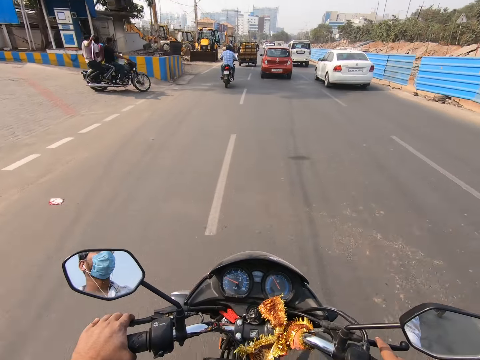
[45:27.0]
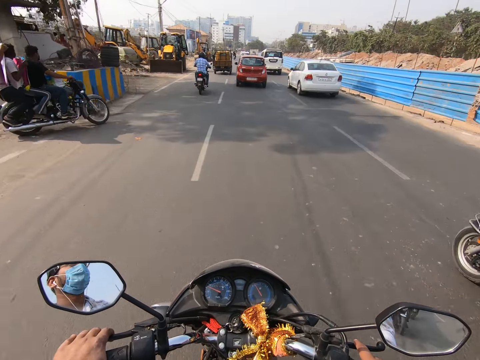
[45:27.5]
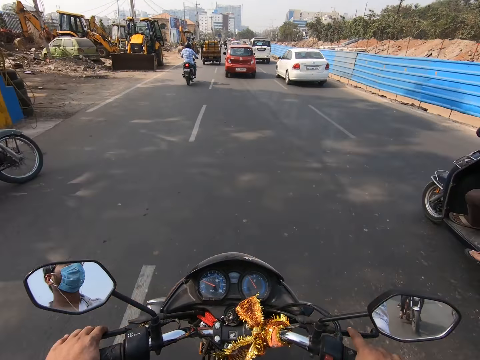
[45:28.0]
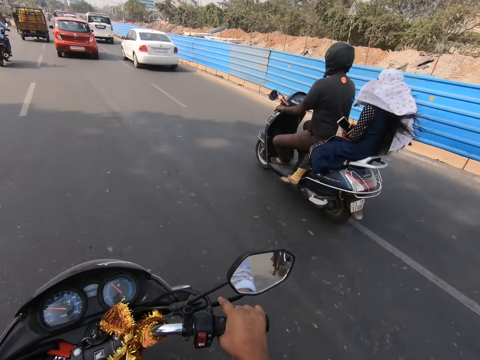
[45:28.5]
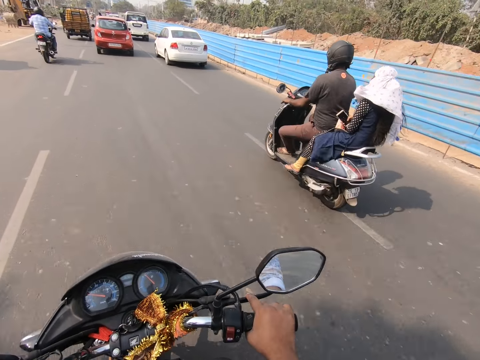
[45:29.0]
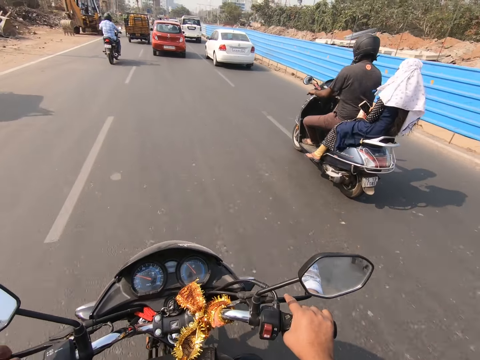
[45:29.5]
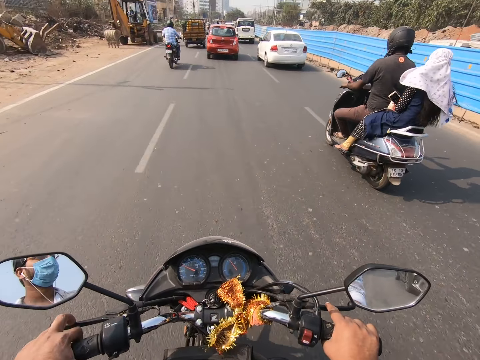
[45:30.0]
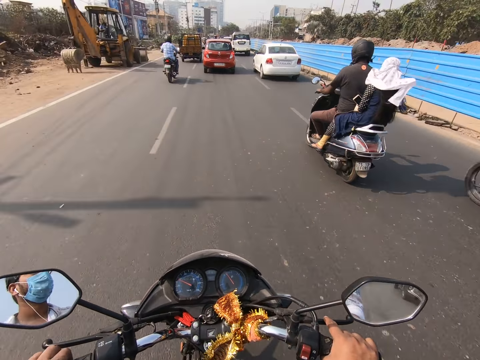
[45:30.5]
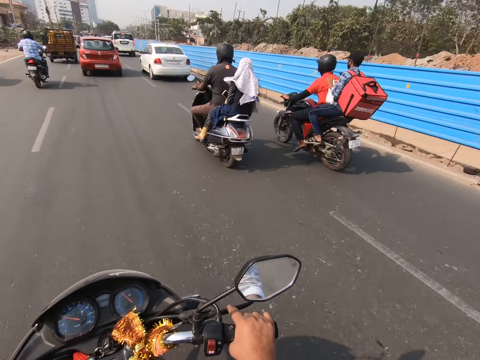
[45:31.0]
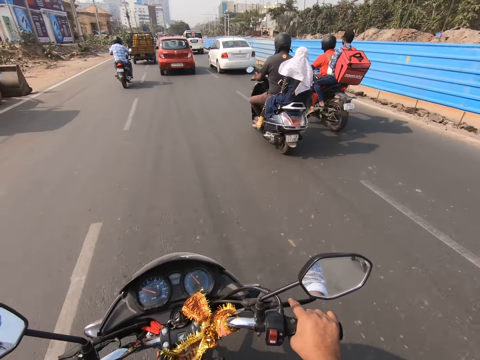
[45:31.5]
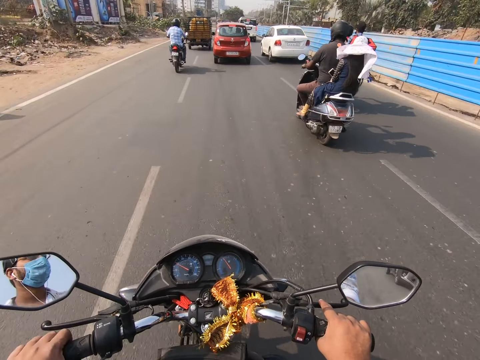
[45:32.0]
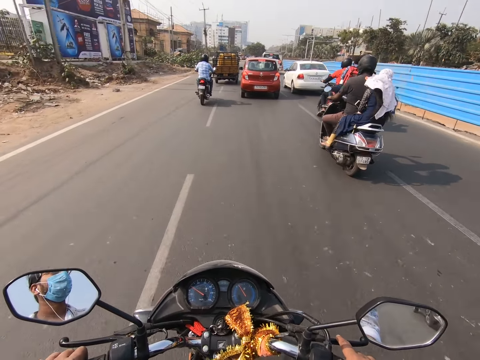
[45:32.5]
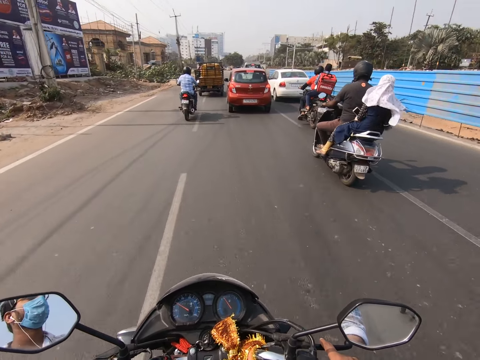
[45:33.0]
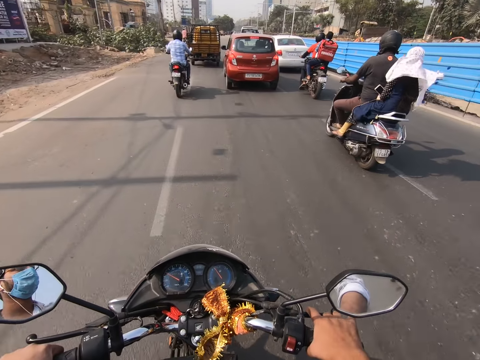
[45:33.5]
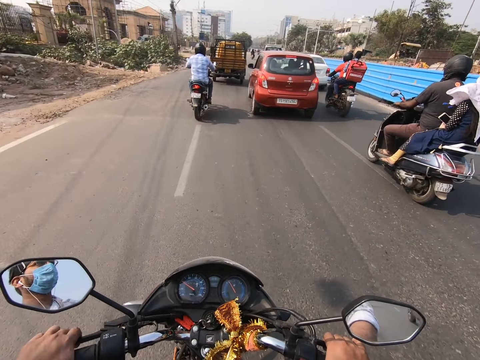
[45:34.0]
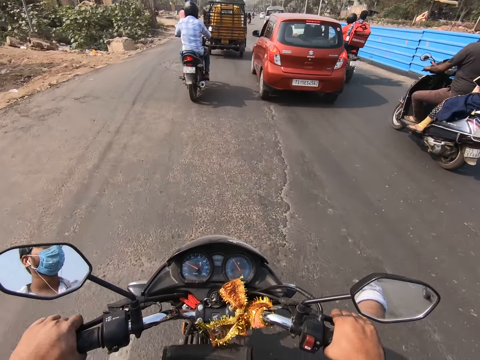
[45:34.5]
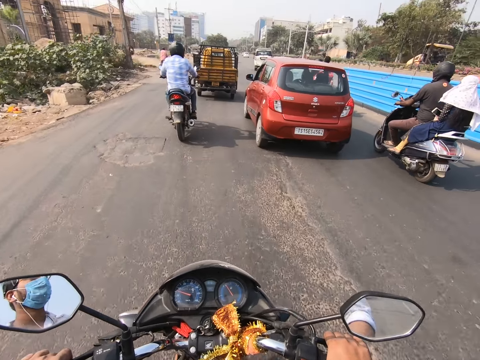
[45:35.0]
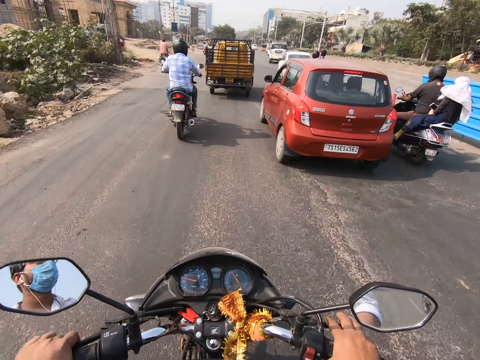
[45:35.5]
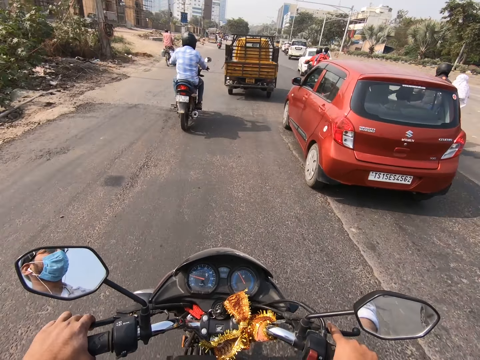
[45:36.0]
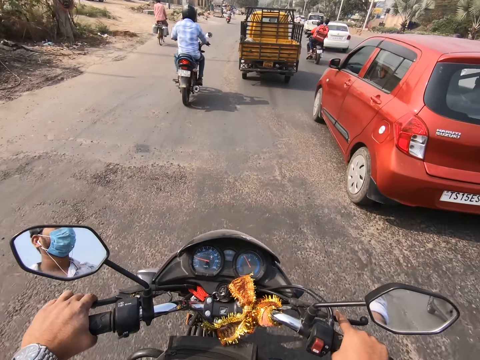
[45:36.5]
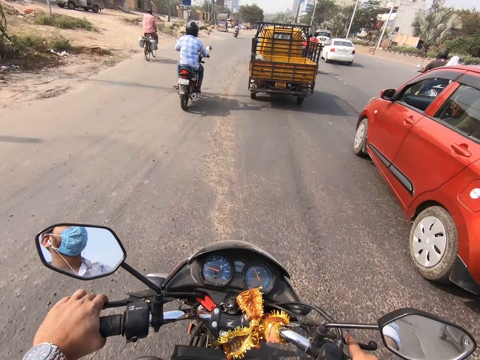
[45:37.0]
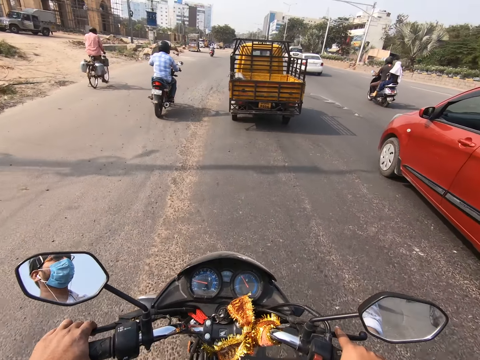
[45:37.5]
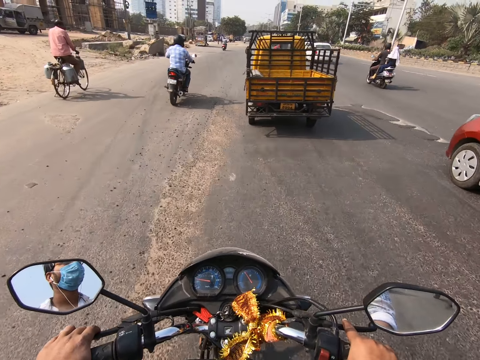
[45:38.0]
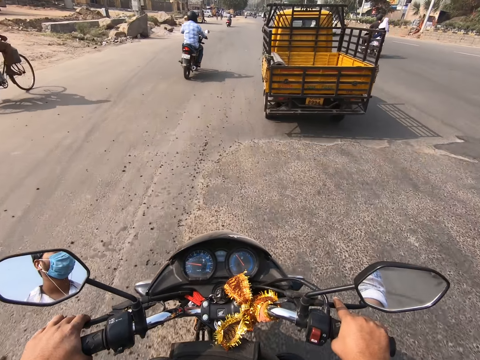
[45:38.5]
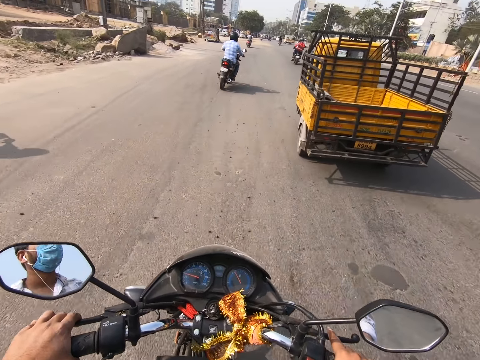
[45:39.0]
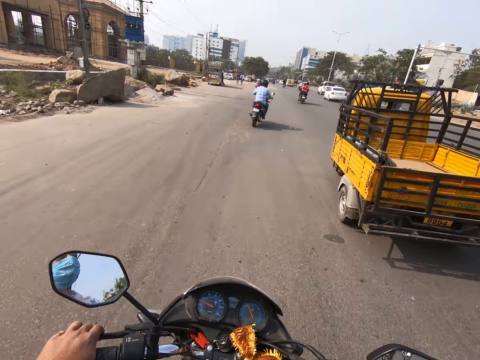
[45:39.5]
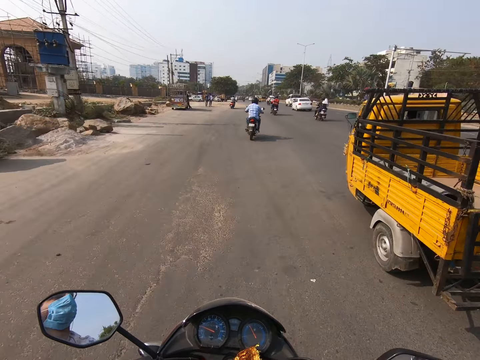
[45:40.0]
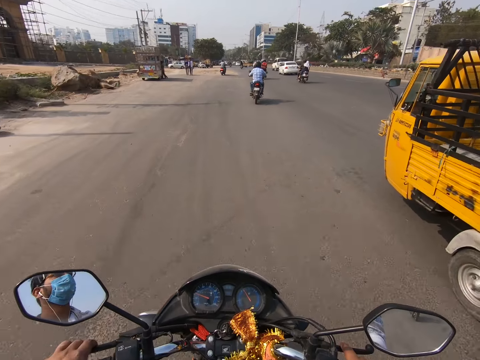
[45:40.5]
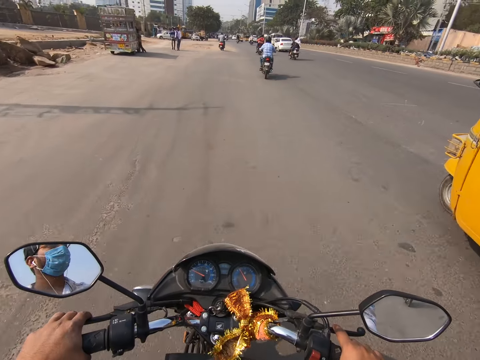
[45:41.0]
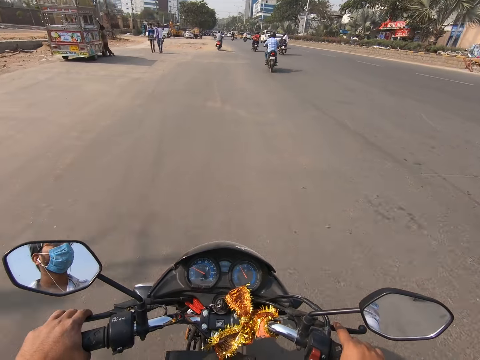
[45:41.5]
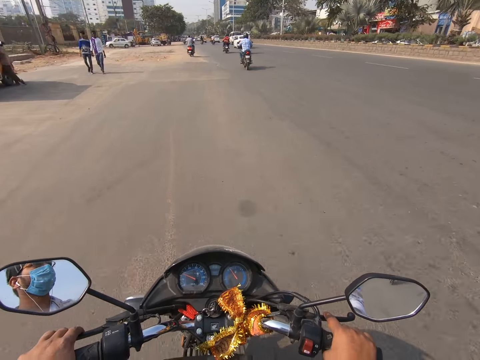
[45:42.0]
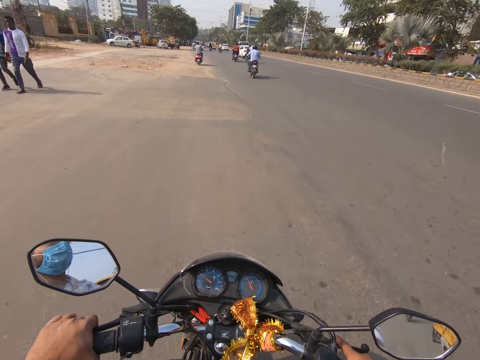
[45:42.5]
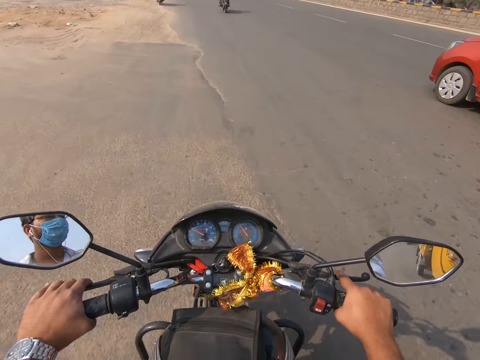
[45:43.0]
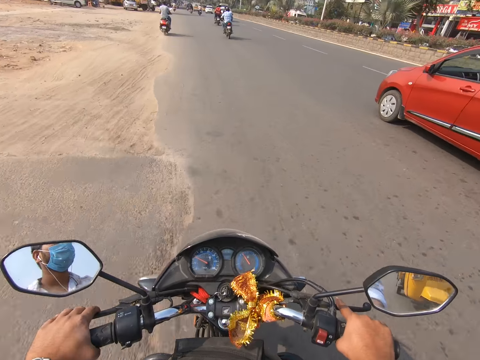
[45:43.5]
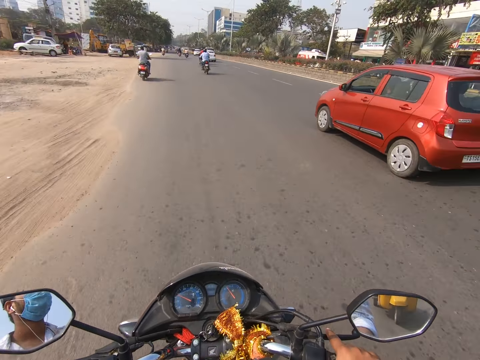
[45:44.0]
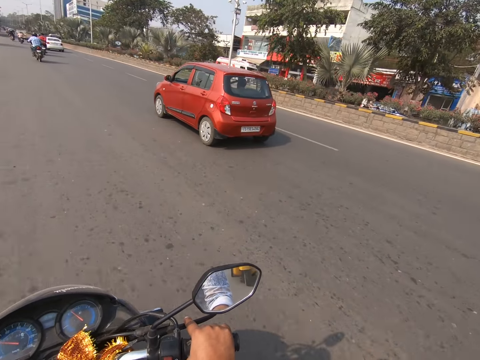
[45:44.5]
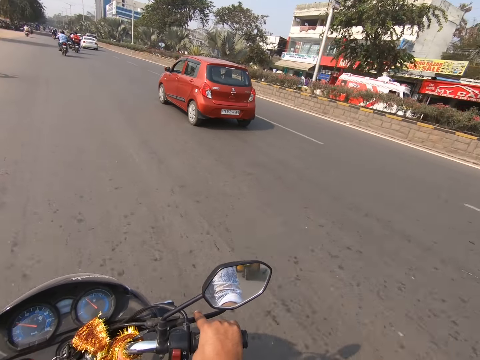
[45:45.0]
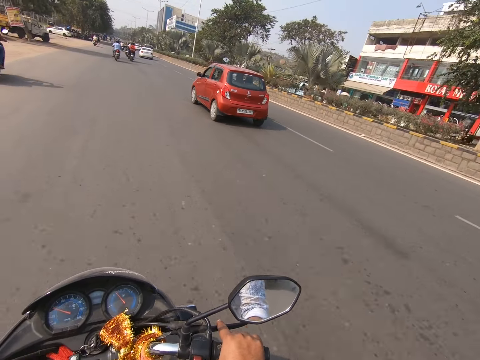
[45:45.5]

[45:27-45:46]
A motorcyclist drives a motorcycle past the camera wearer. The camera wearer drives the motorcycle past another motorcyclist. They drive the motorcycle past an orange car. They drive the motorcycle past a yellow tricycle truck. The orange car drives past the camera wearer.

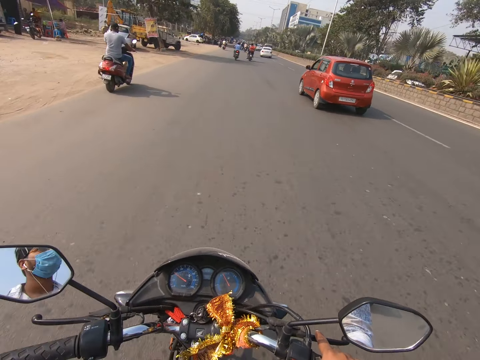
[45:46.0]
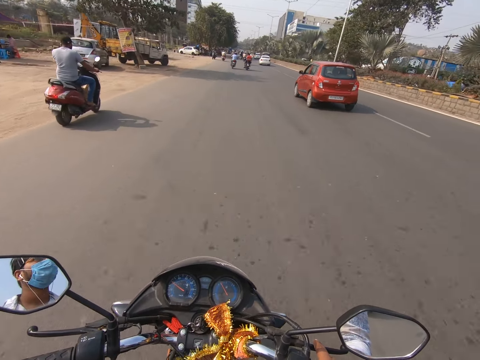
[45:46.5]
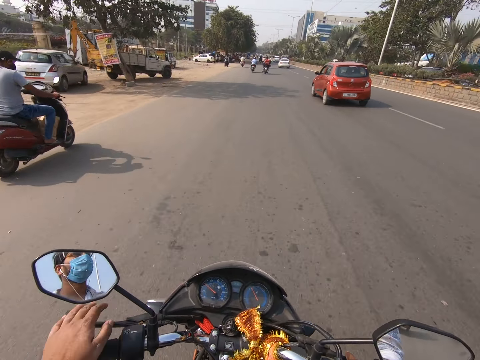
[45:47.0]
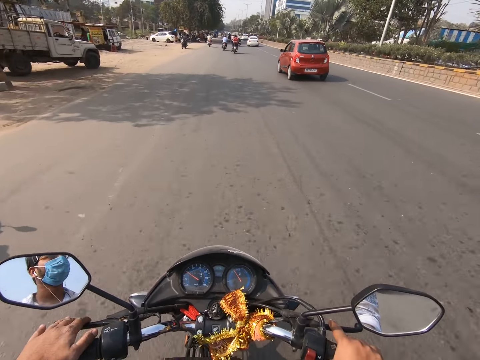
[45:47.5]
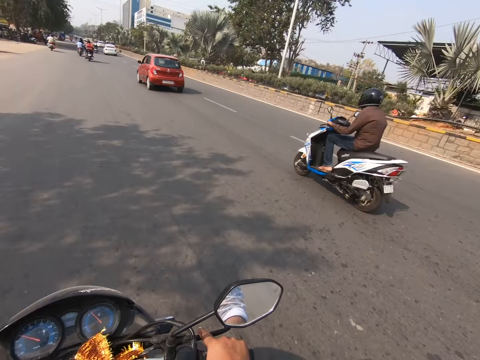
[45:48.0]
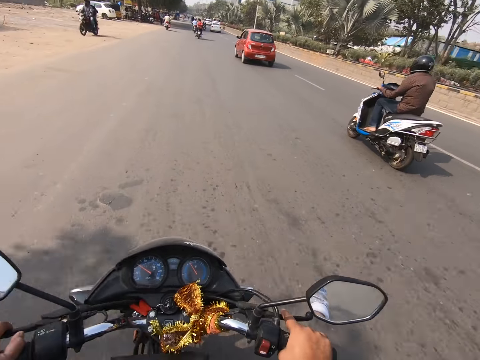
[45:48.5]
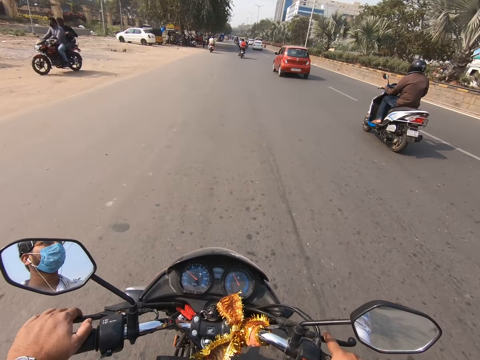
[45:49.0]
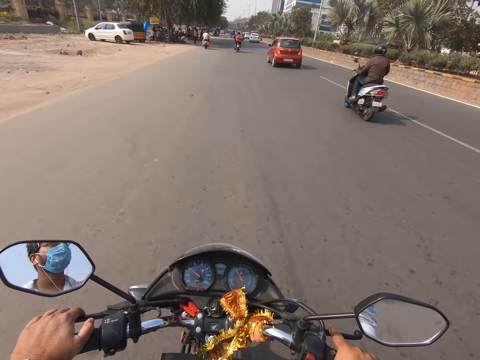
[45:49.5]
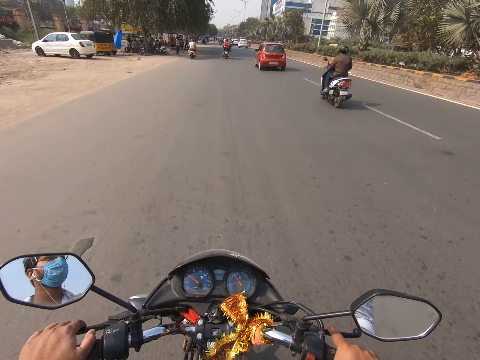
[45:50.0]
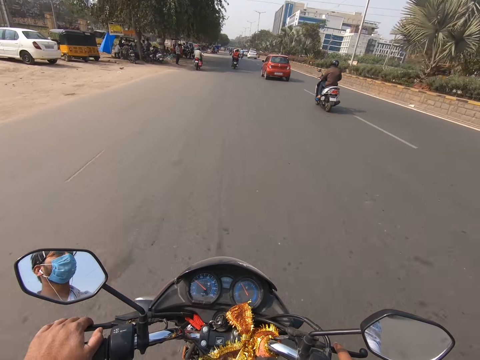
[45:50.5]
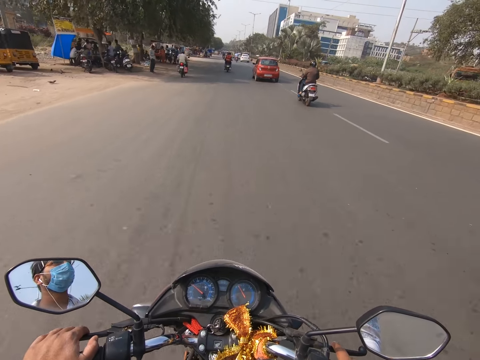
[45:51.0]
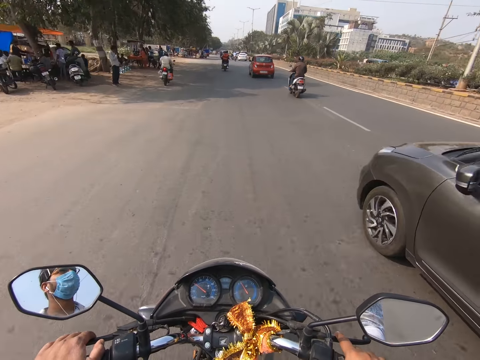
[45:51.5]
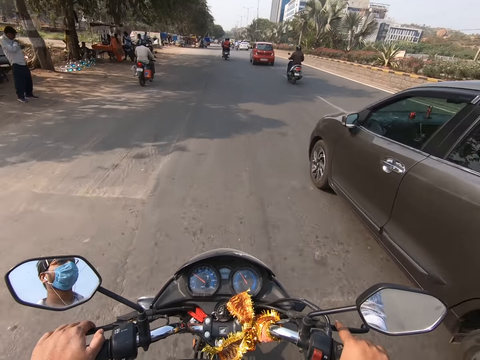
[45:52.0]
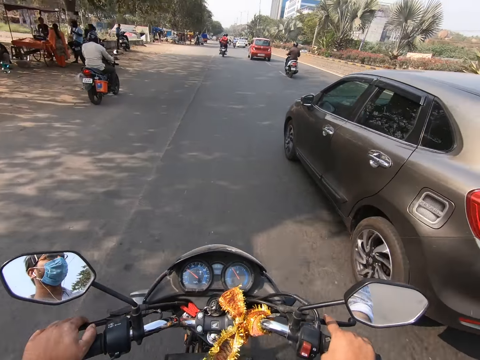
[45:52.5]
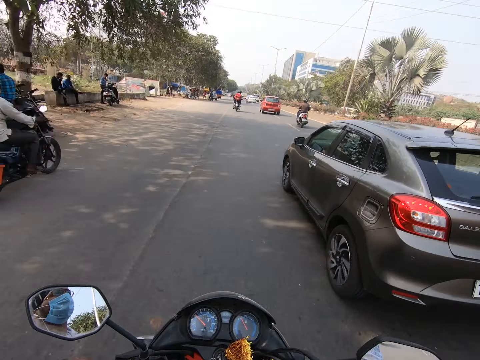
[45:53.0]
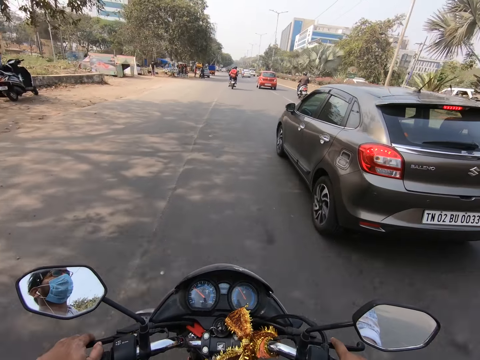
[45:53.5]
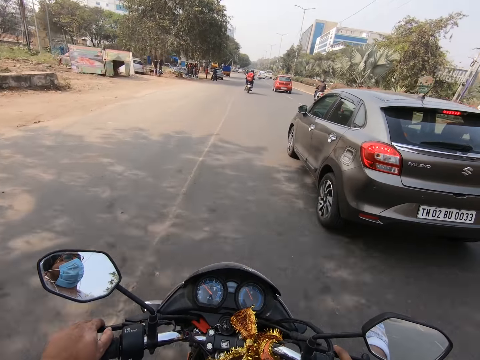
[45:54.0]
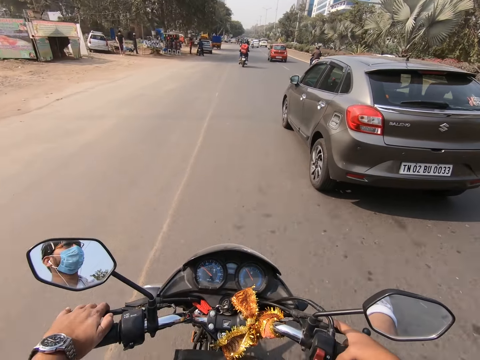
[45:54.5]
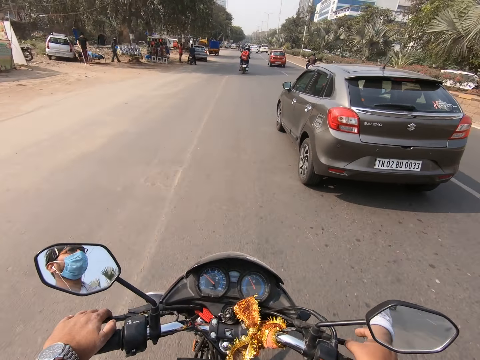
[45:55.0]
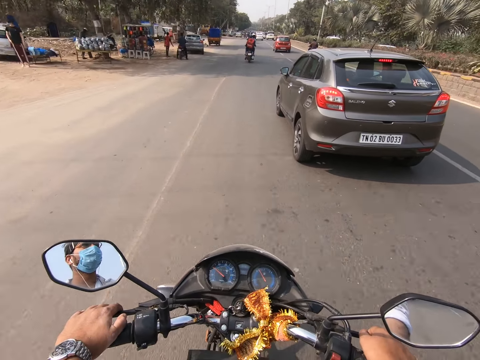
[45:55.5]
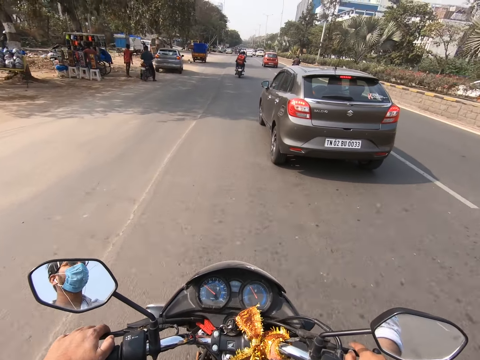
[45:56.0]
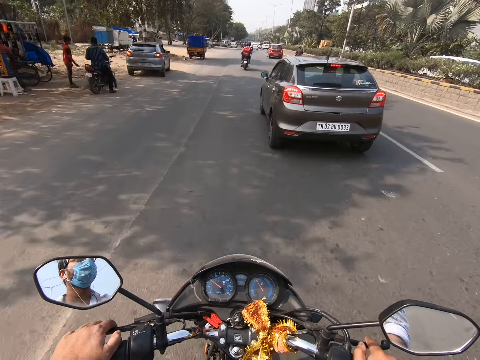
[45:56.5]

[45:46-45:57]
The camera wearer drives the motorcycle past a motorcyclist. Another motorcyclist drives a motorcycle past the camera wearer. The ash car drives past the camera wearer.
